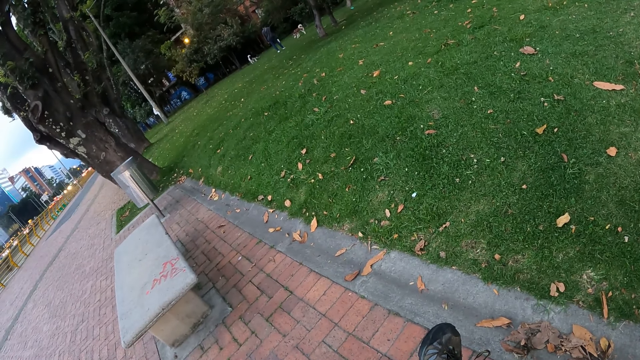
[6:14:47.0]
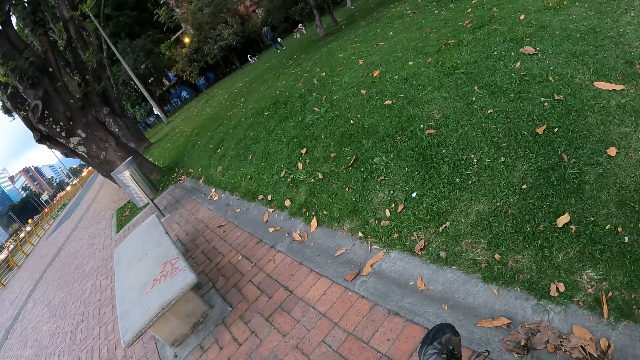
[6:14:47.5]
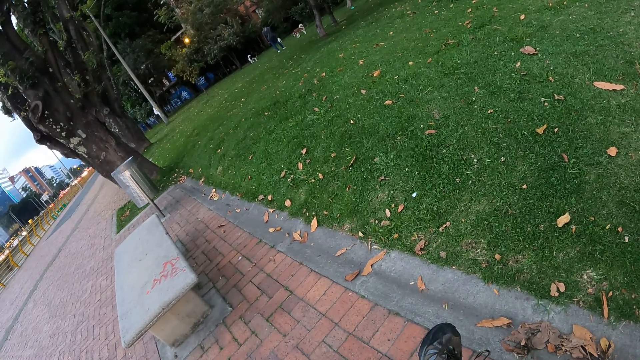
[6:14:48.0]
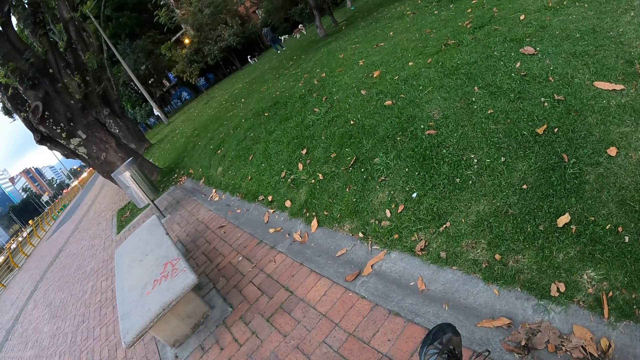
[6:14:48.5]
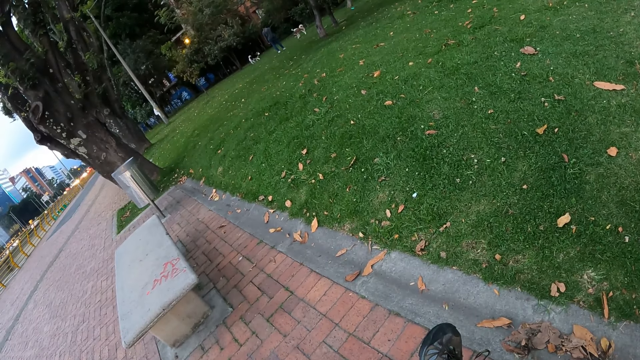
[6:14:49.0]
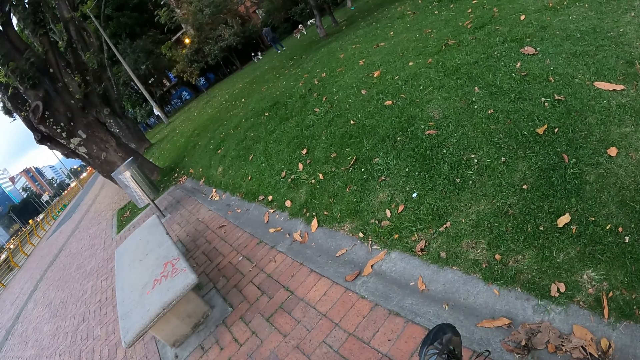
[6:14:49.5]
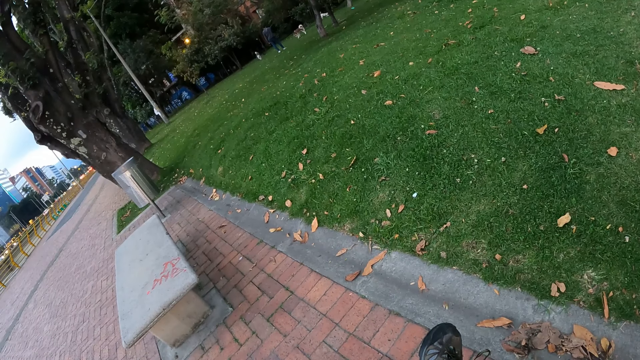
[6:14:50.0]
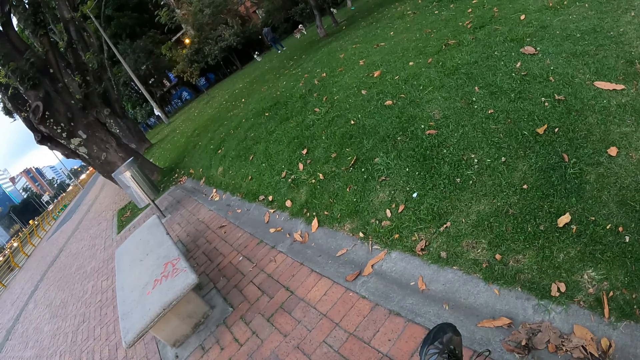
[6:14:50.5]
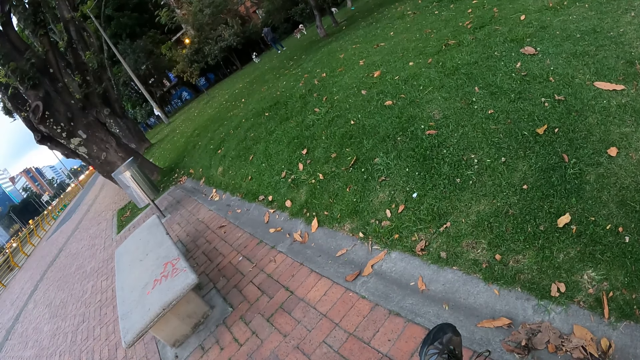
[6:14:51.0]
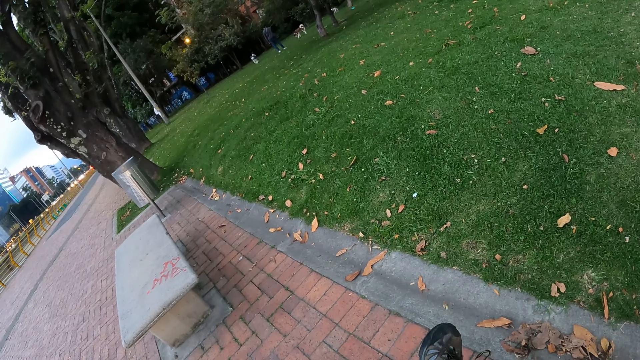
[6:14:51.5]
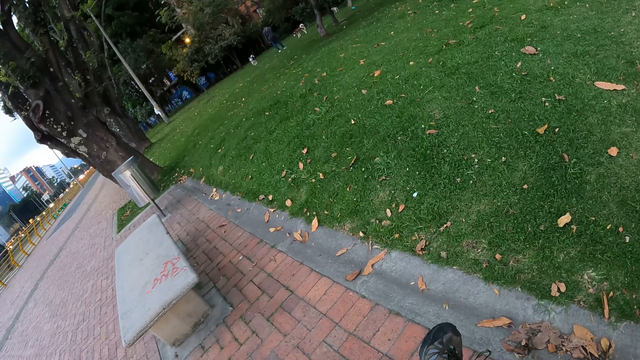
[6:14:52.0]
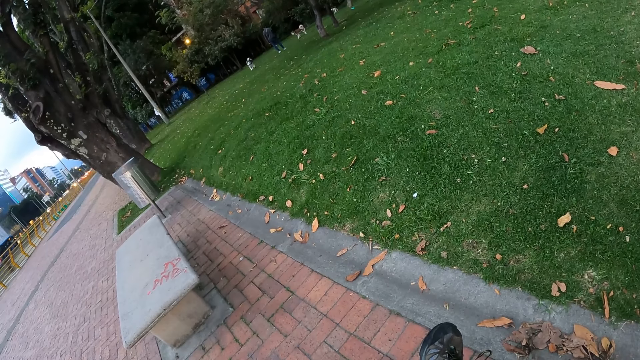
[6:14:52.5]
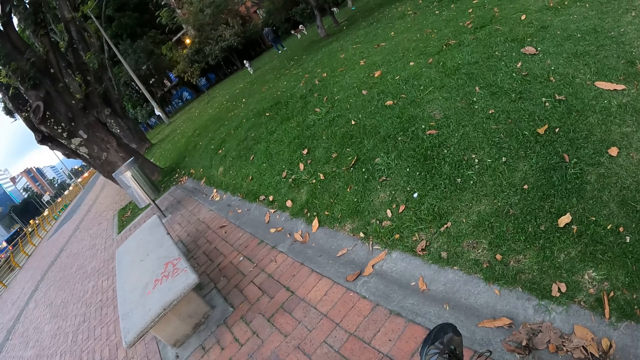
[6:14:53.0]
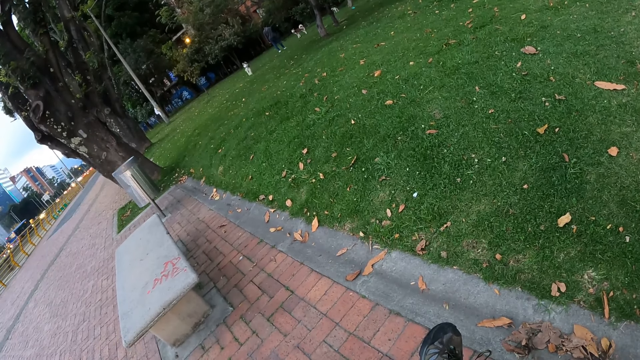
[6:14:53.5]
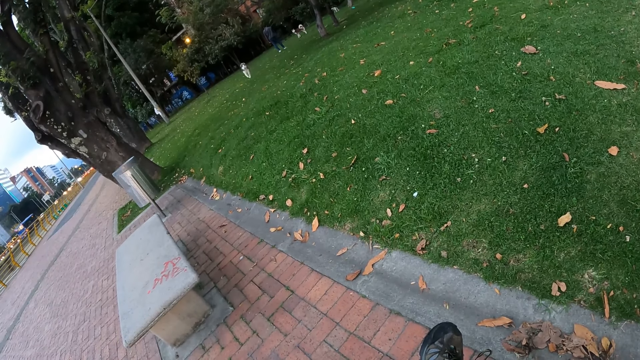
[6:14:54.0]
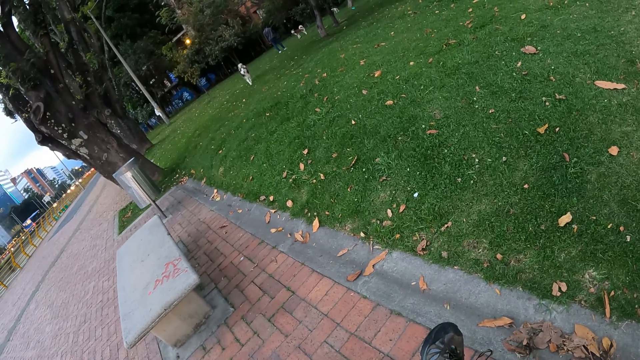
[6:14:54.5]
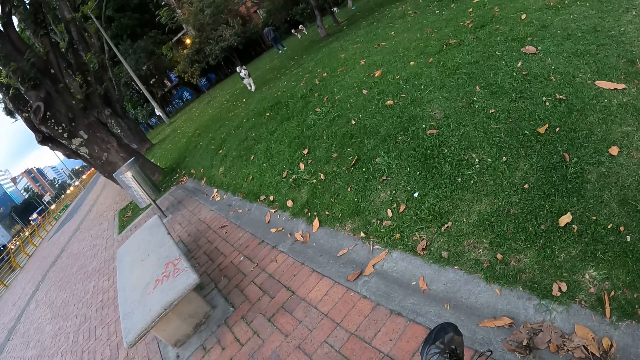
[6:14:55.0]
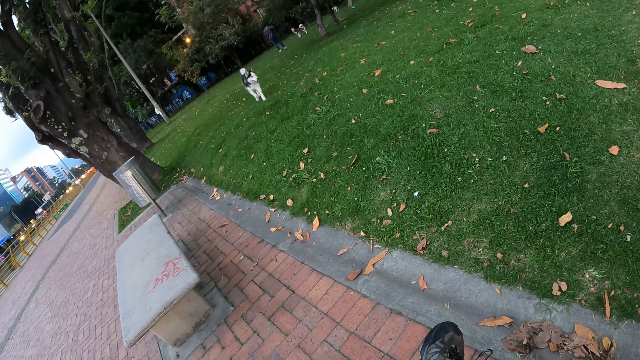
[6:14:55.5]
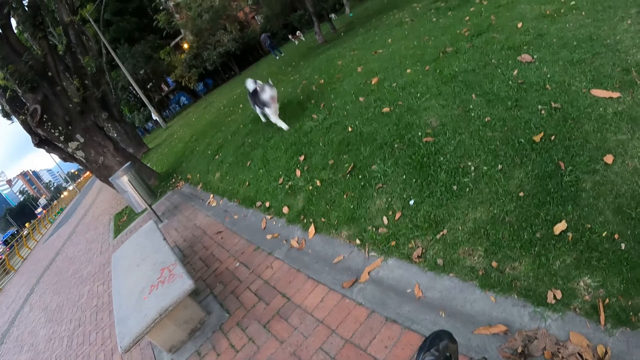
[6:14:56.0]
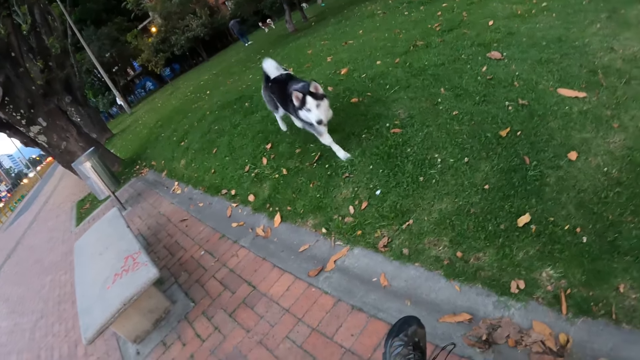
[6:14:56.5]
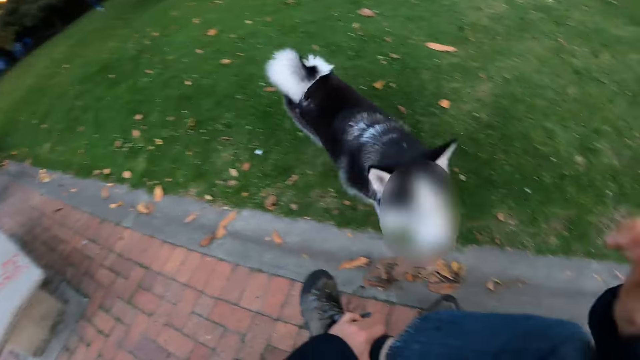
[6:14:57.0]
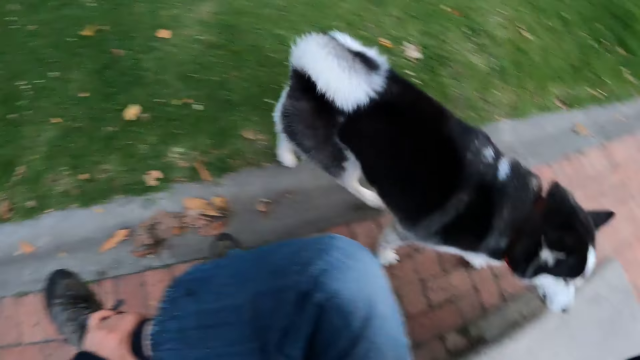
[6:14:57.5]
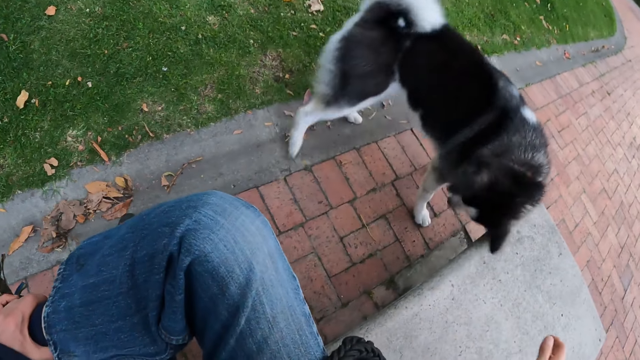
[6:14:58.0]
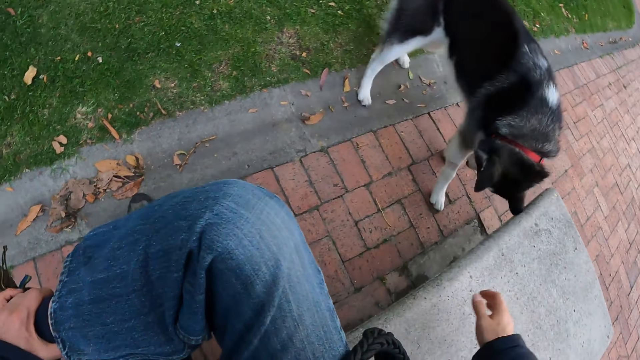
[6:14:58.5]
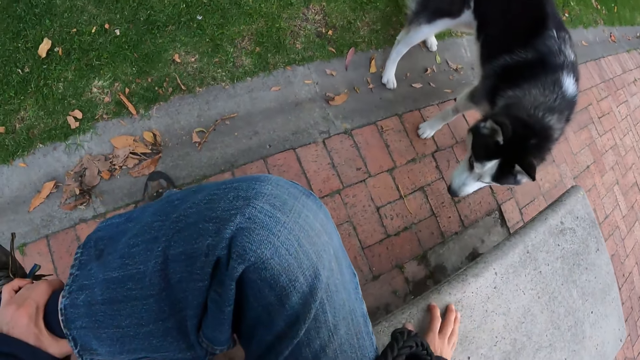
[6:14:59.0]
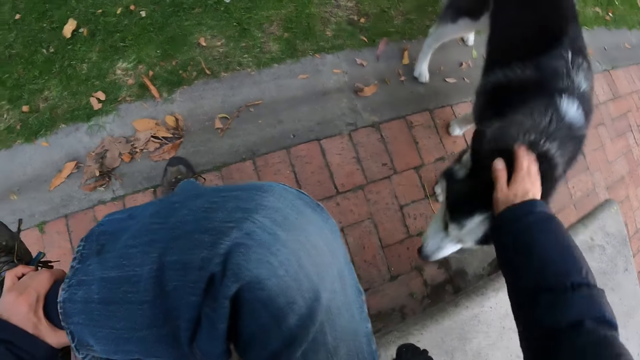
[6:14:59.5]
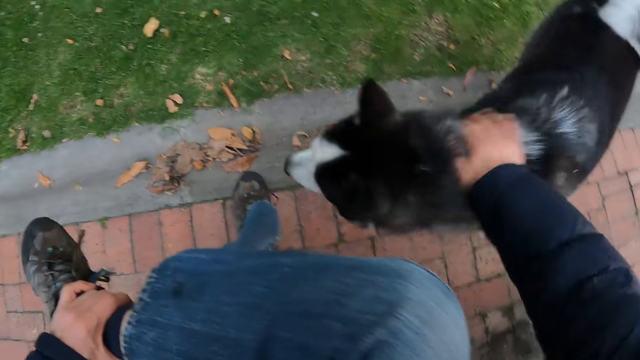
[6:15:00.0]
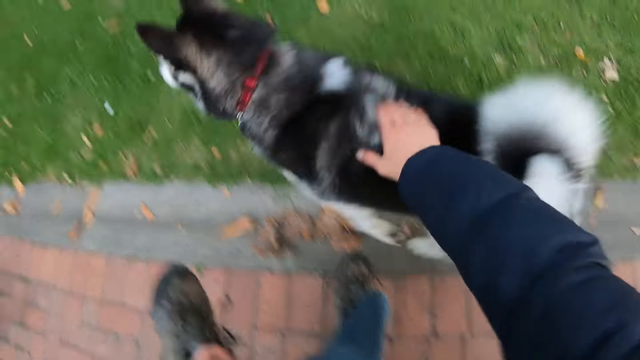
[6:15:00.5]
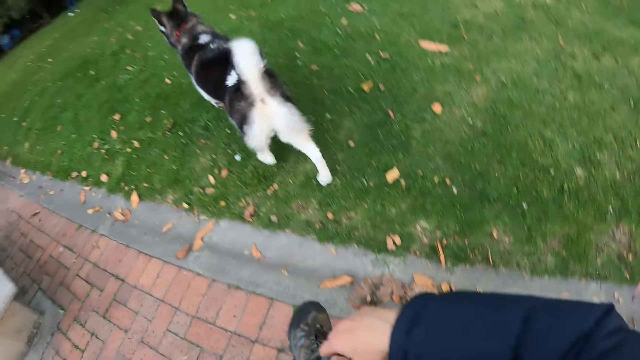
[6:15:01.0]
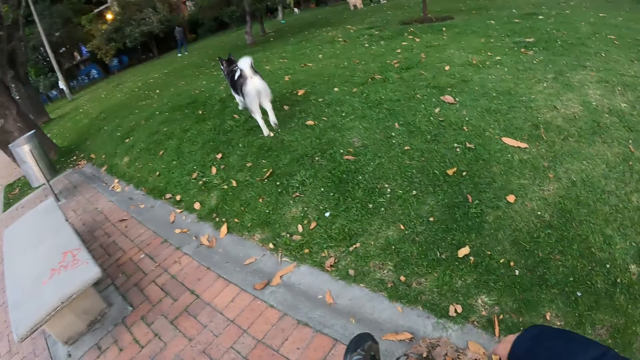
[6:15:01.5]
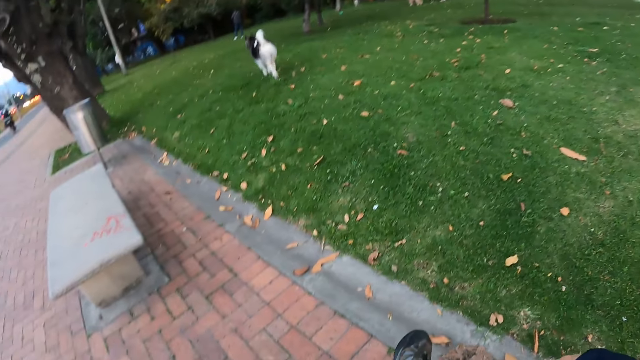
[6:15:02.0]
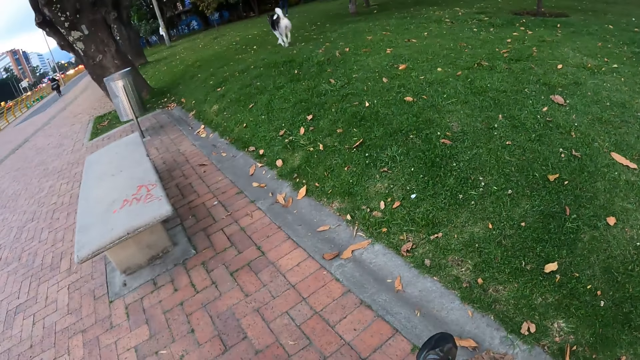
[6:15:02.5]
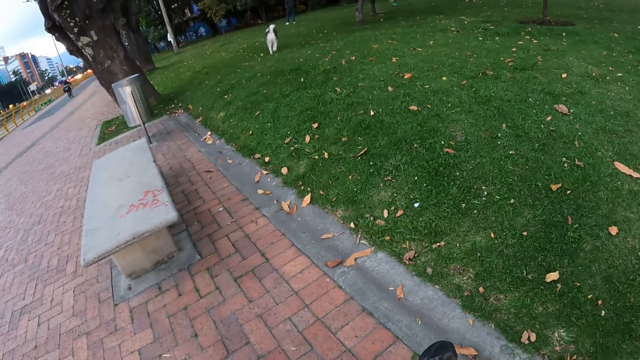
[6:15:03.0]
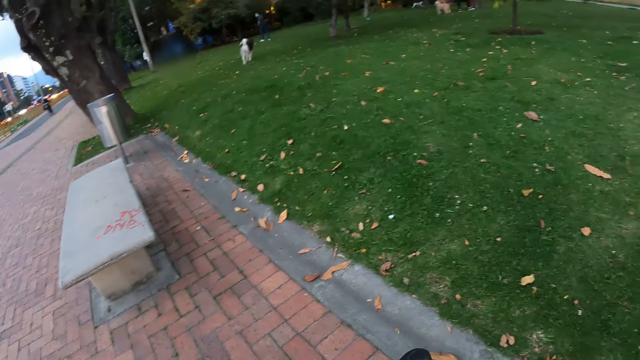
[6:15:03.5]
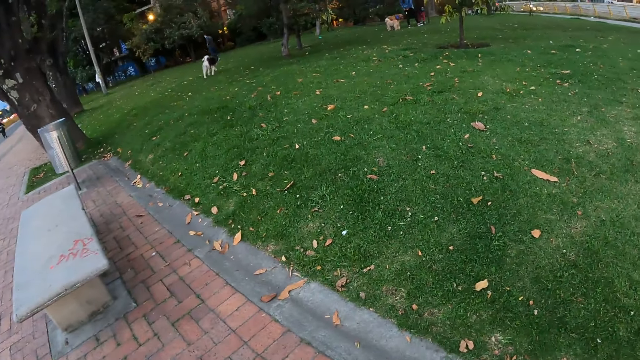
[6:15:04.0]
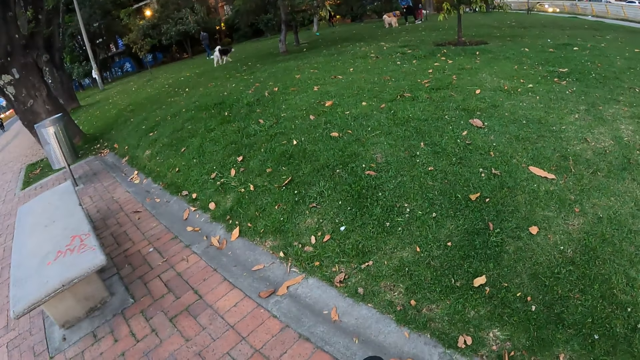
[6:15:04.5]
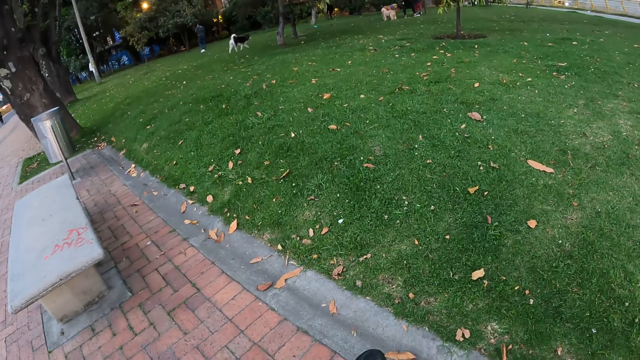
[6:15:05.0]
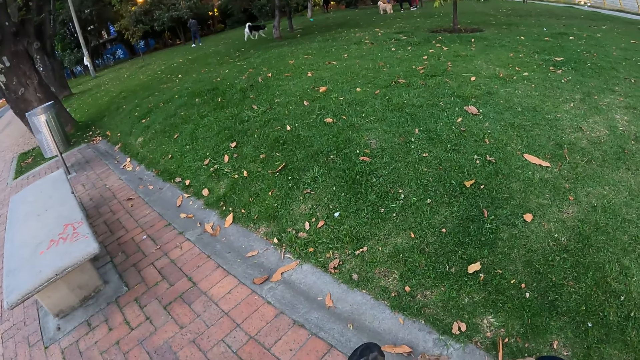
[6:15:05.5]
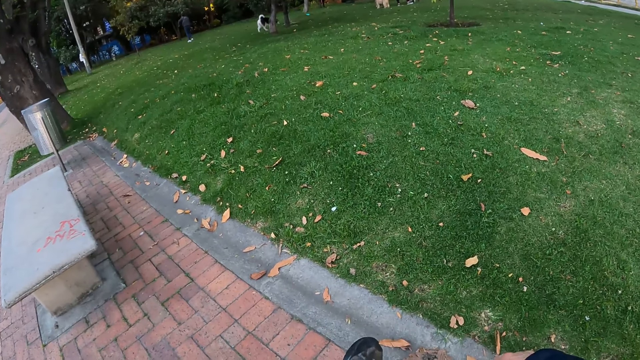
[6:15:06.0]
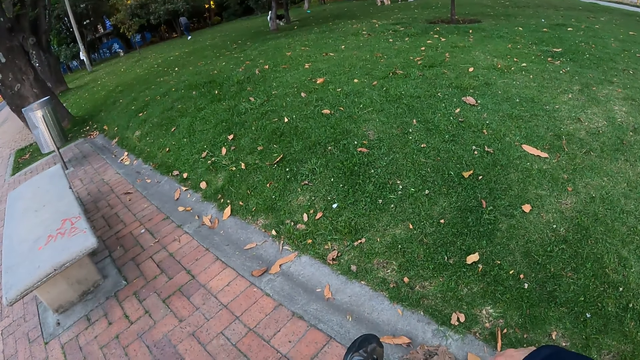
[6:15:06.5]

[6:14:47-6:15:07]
The dog runs towards the camera wearer. The camera wearer looks at the dog and lifts the hand up. He places his right hand on the bench. He looks at the dog. He pets the dog with his right hand. The dog runs around on the grass. The camera wearer looks at the dog.
